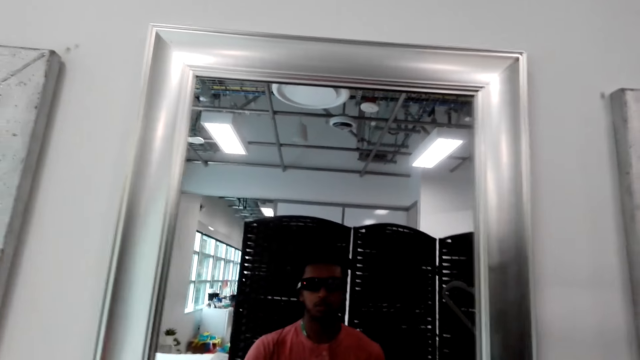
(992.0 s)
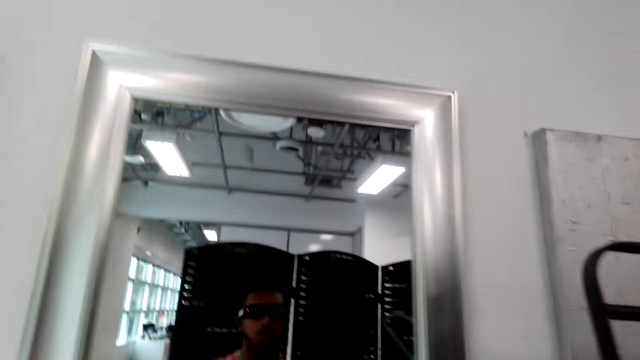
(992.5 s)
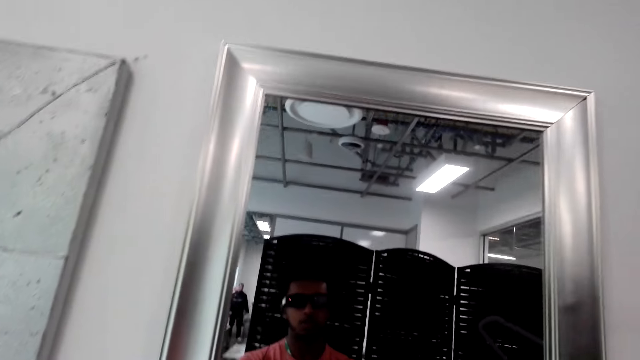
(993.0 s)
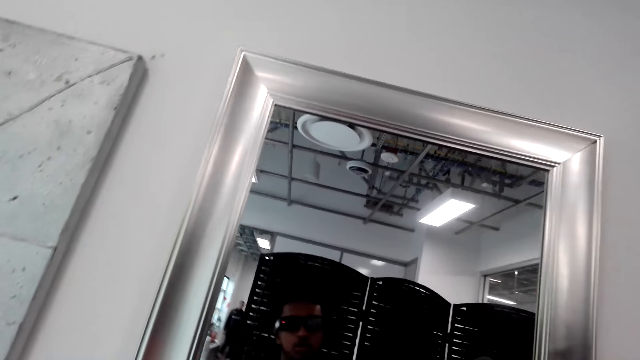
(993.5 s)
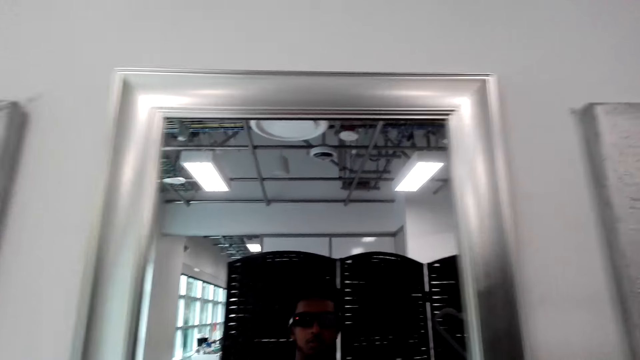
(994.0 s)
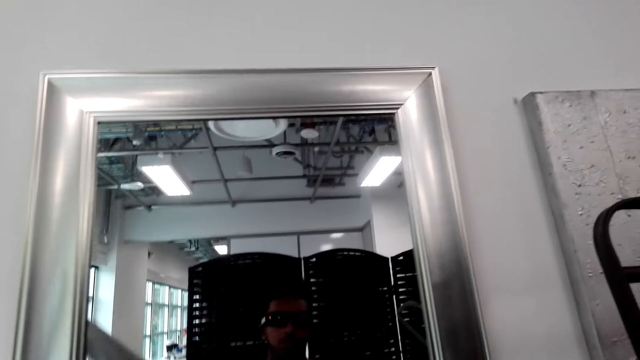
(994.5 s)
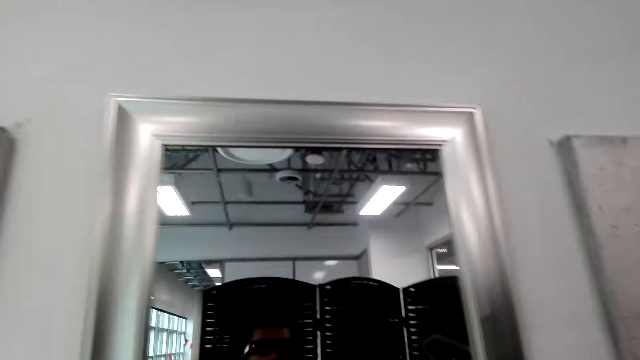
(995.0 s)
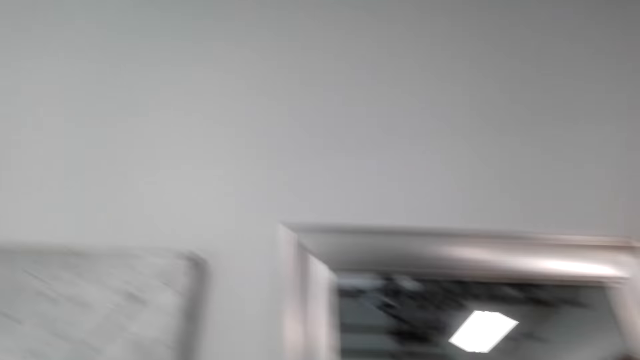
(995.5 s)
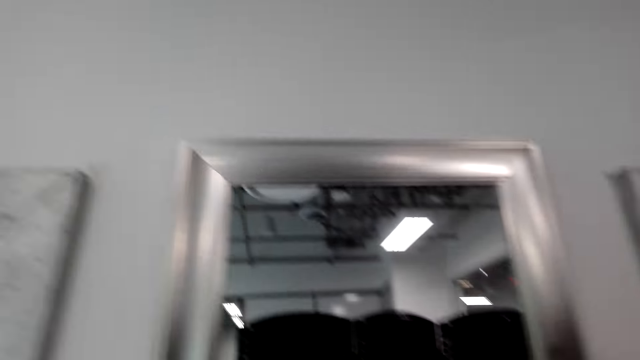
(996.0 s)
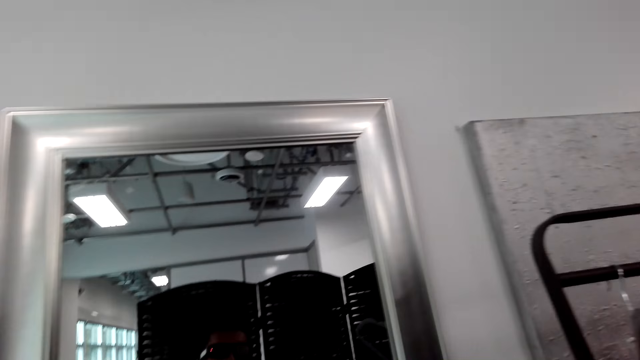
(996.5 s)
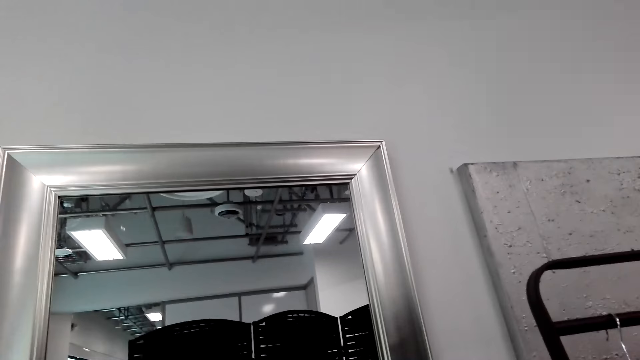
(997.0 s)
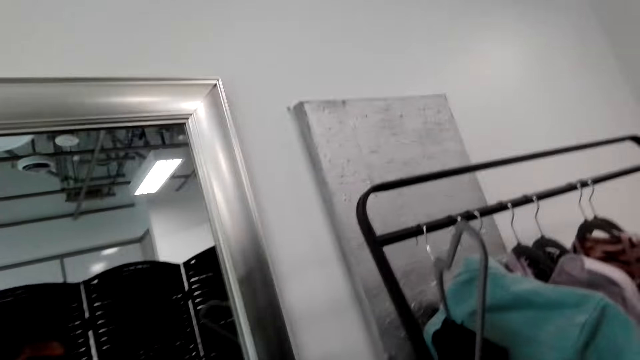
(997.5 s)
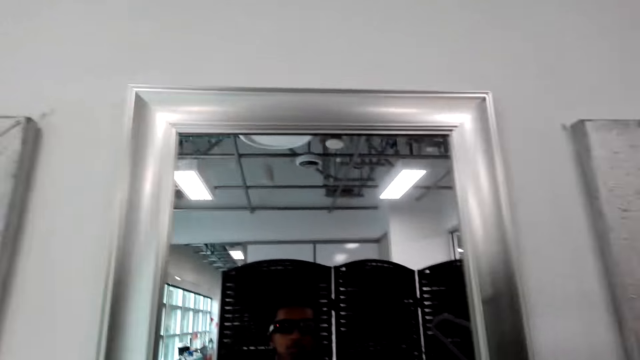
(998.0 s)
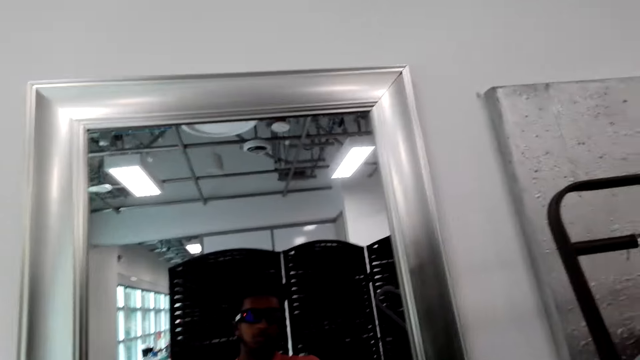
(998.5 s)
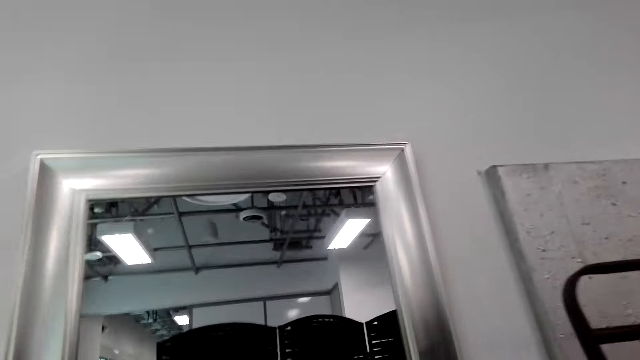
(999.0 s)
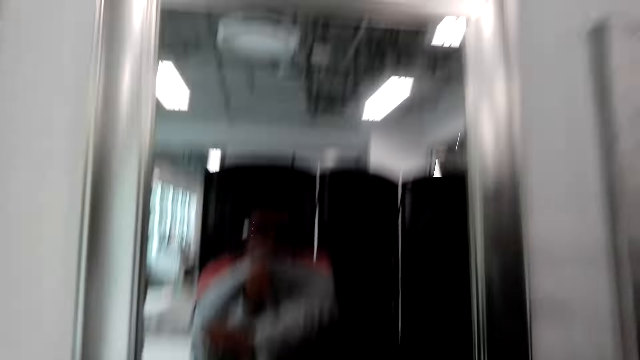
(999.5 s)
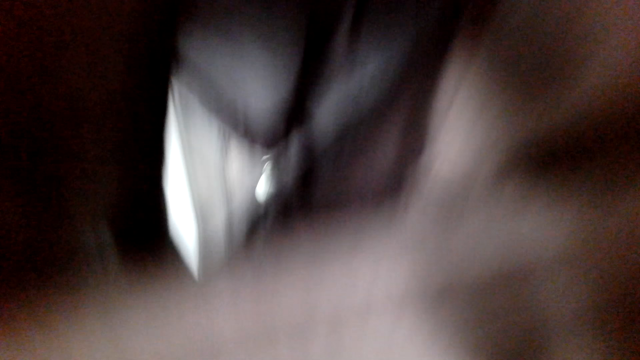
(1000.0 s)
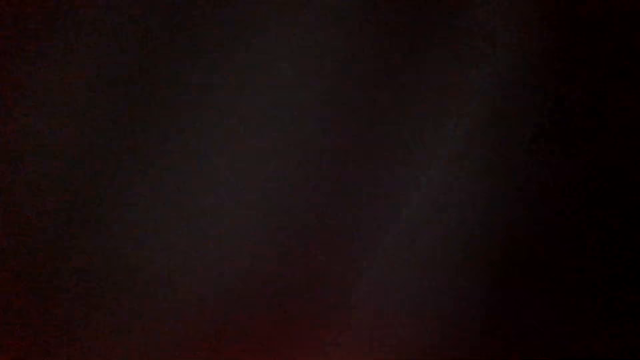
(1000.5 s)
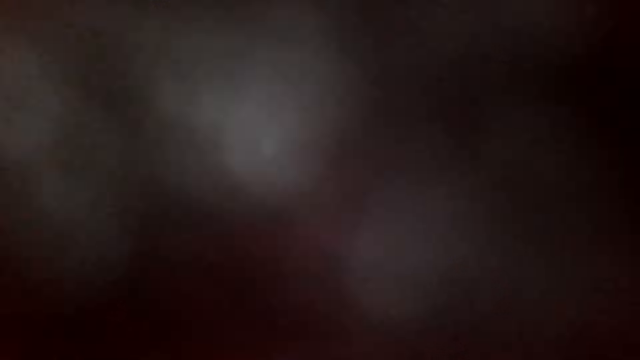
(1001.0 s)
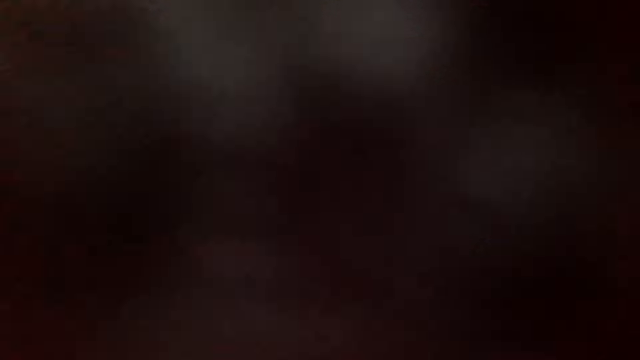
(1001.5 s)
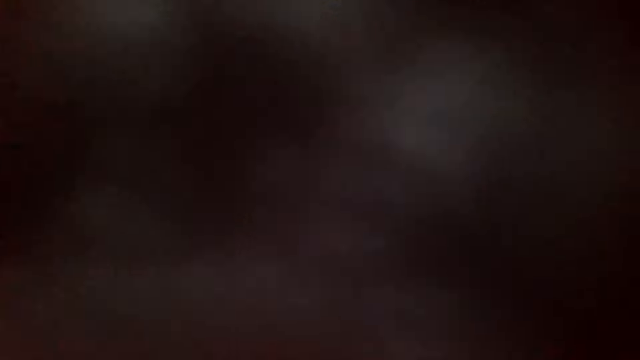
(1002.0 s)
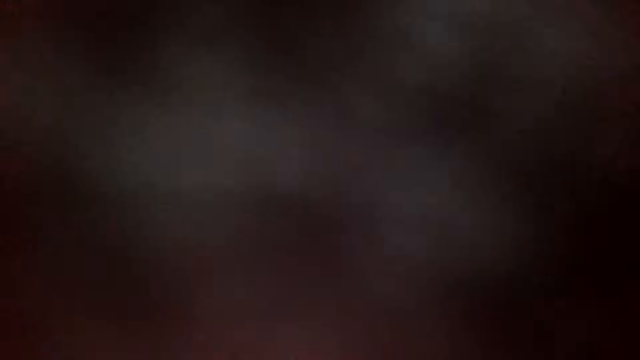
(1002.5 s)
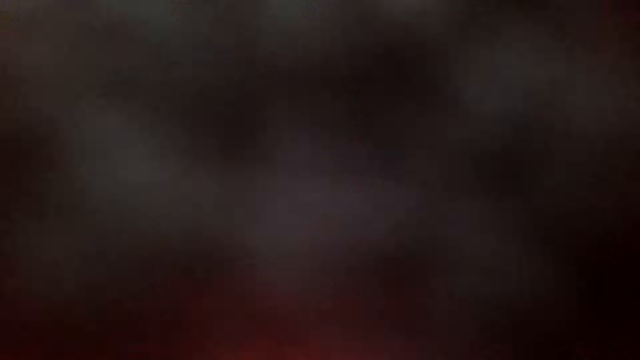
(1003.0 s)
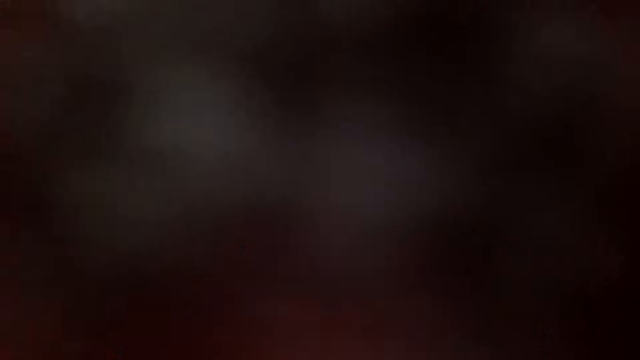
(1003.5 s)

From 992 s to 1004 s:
The camera wearer whispers. They put on the pullover. They wear the hoodie.

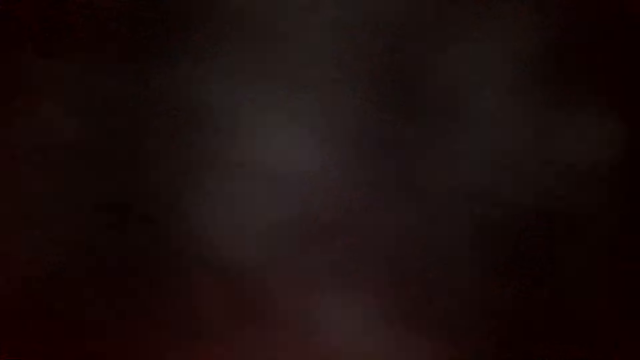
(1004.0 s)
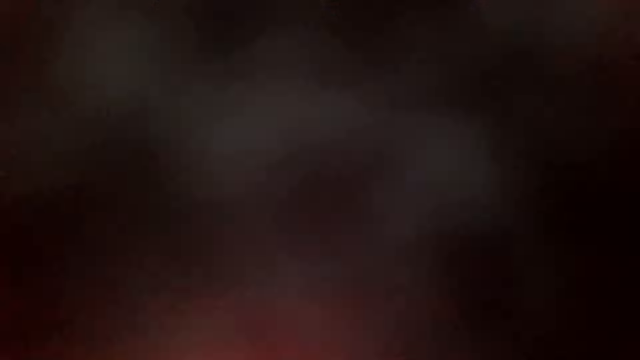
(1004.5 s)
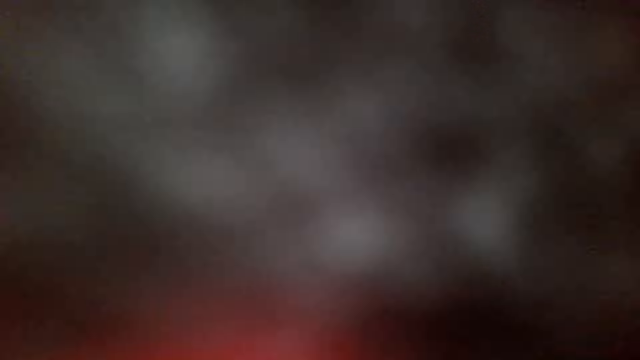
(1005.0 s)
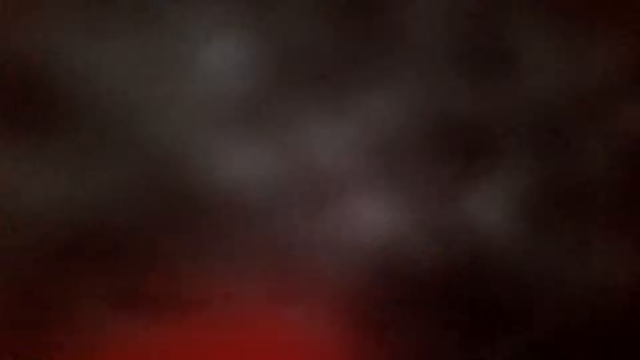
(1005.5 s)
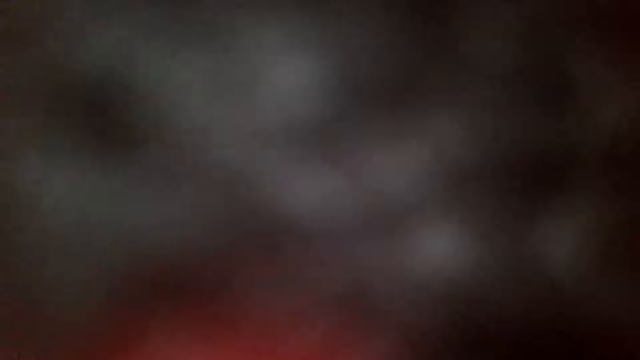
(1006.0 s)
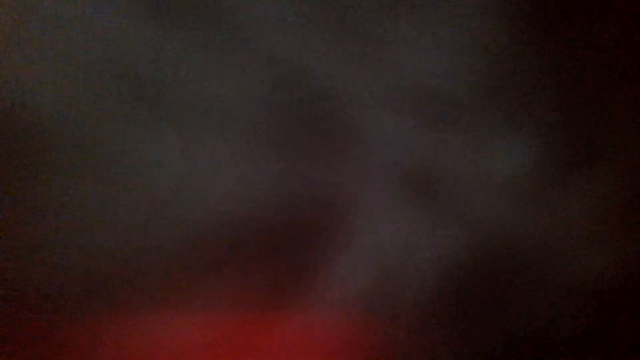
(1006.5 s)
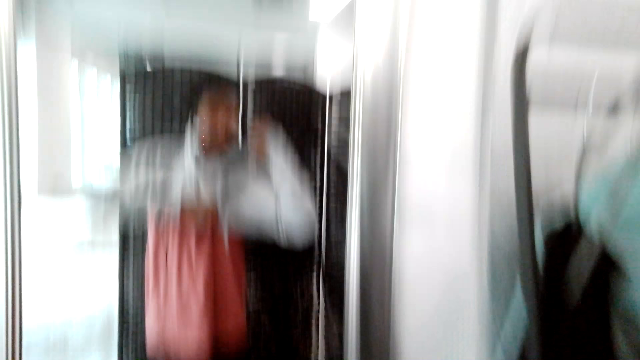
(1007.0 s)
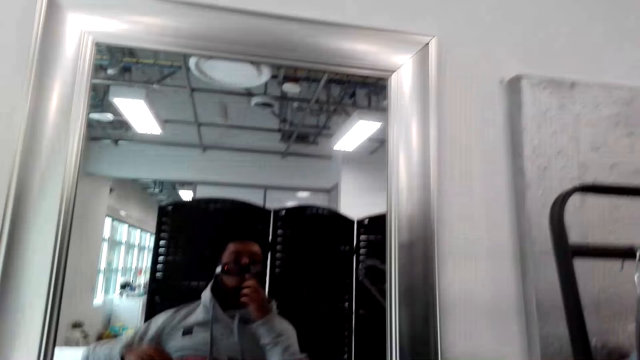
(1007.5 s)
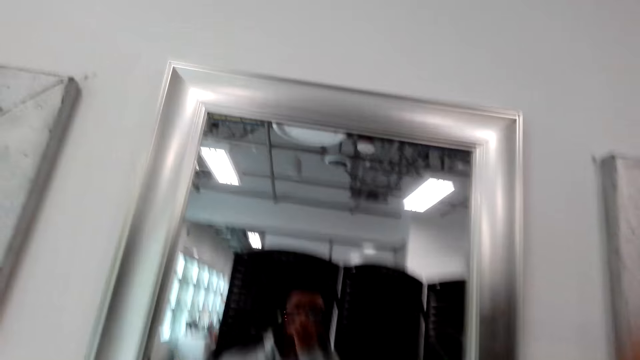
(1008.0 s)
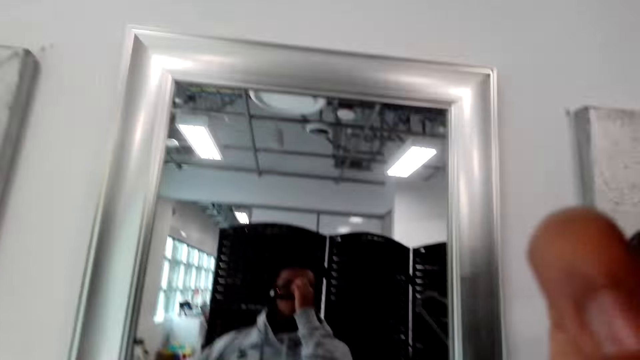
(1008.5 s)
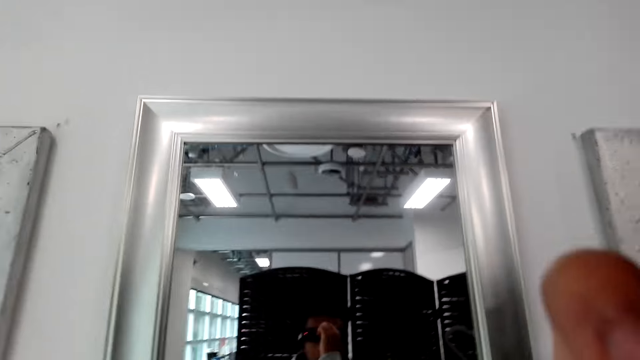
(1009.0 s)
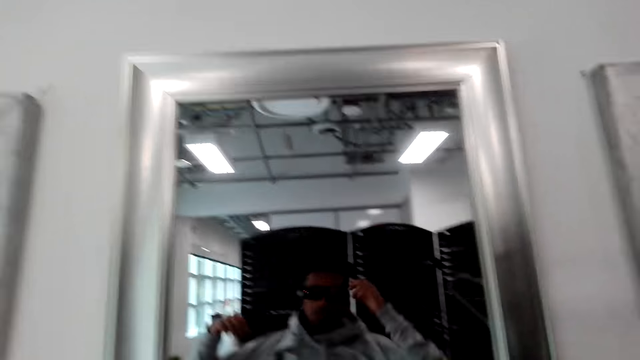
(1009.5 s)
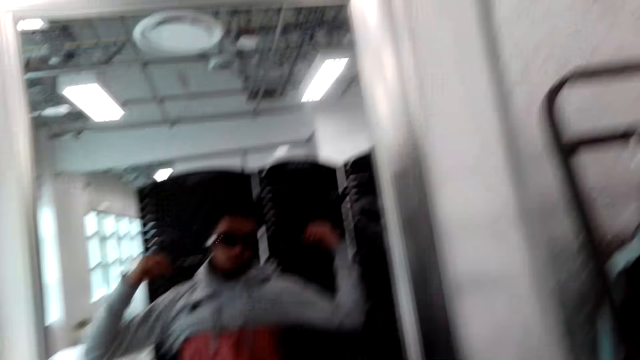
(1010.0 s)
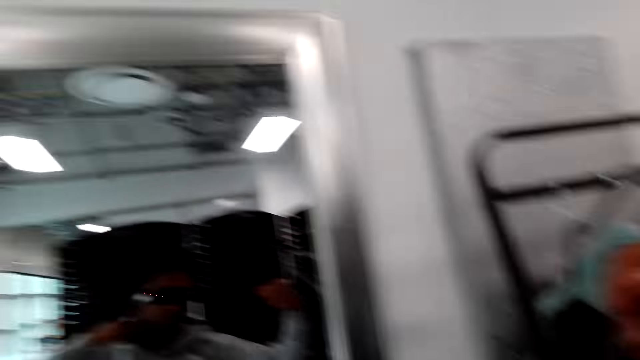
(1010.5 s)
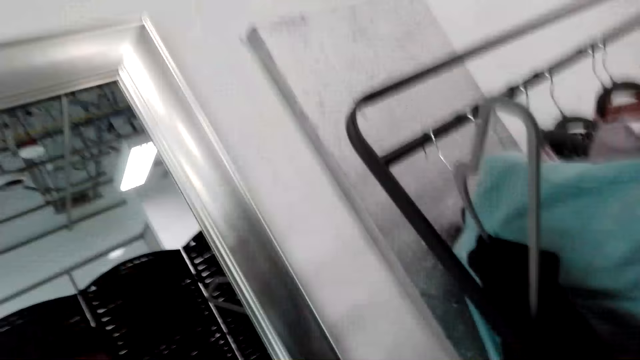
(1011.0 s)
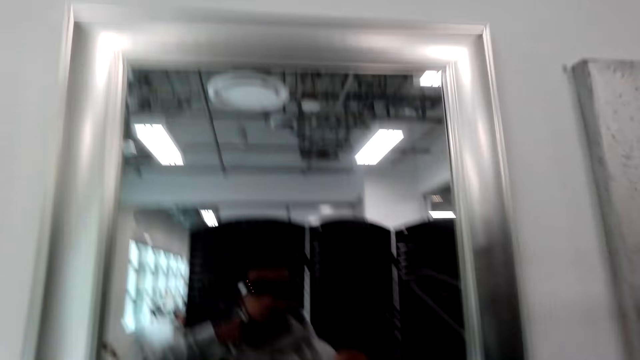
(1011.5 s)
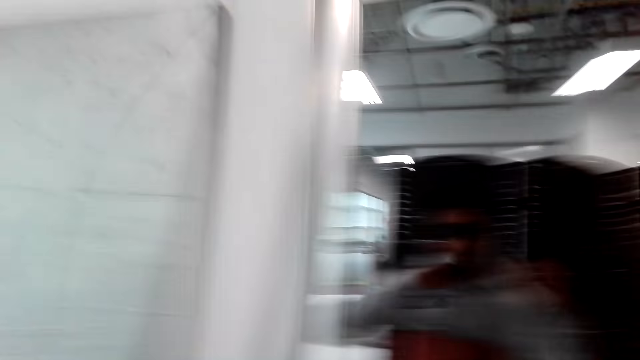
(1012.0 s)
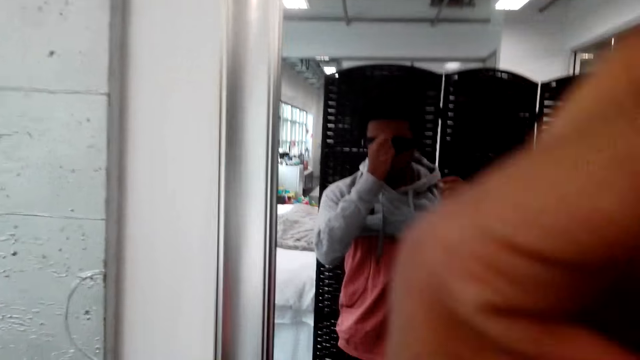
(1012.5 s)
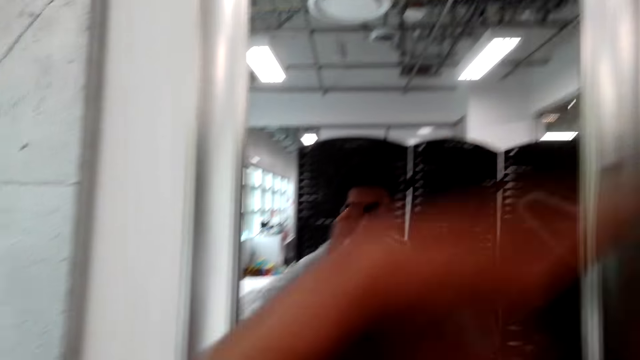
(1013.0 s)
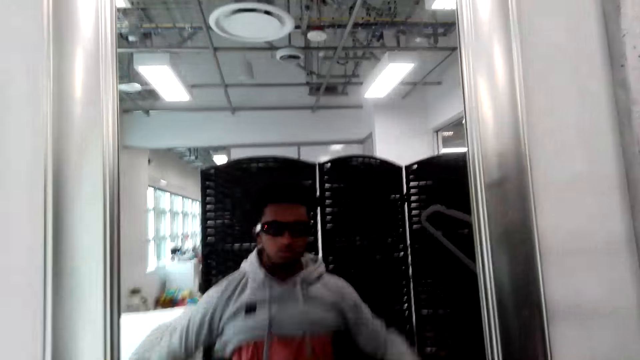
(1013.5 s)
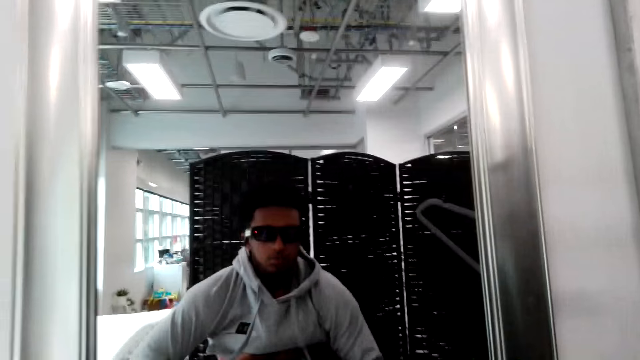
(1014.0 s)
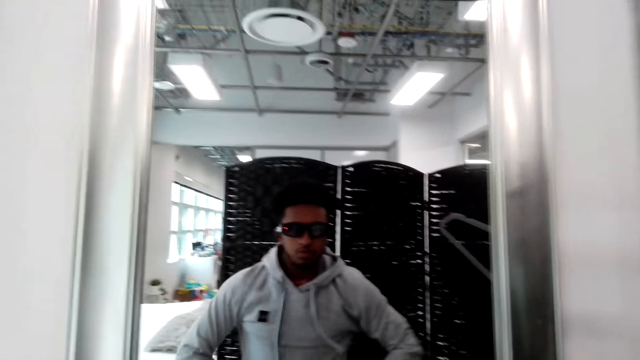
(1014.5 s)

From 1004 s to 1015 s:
The camera wearer adjusts the eye glasses. They wear the glasses. They look in the mirror.
